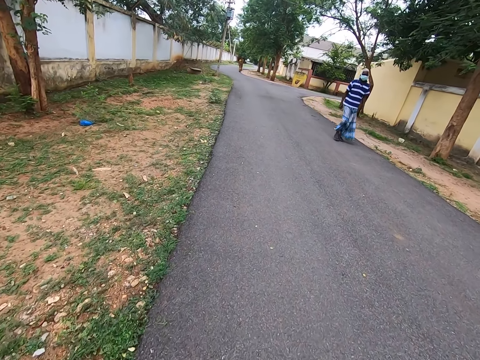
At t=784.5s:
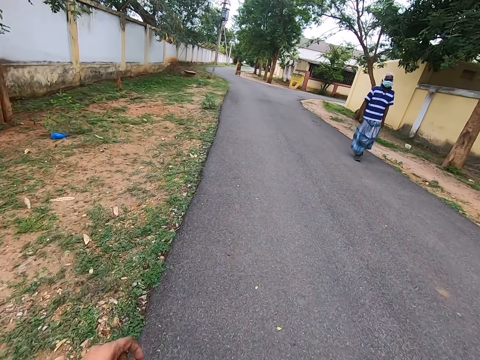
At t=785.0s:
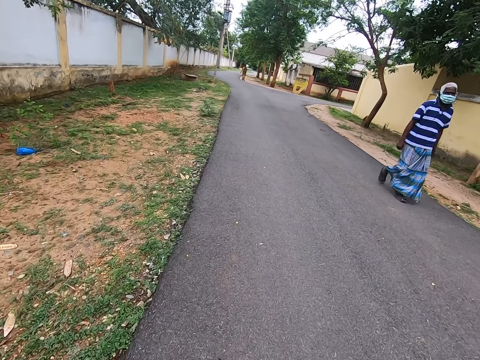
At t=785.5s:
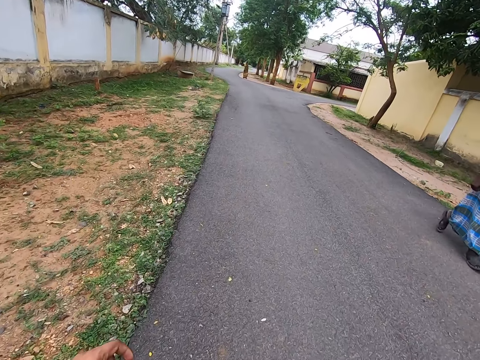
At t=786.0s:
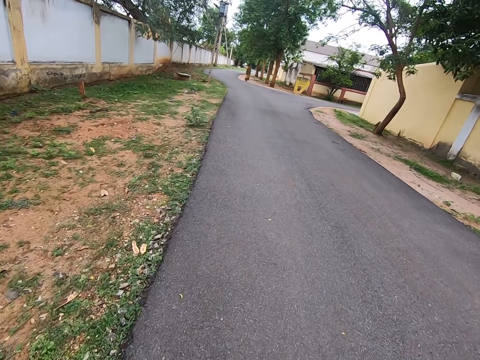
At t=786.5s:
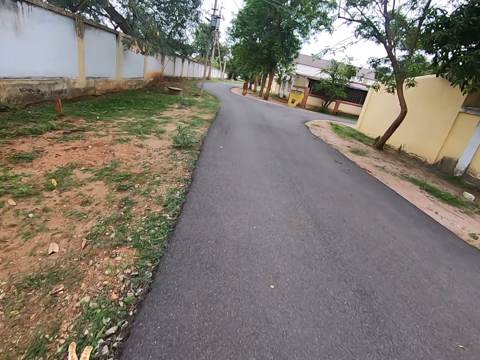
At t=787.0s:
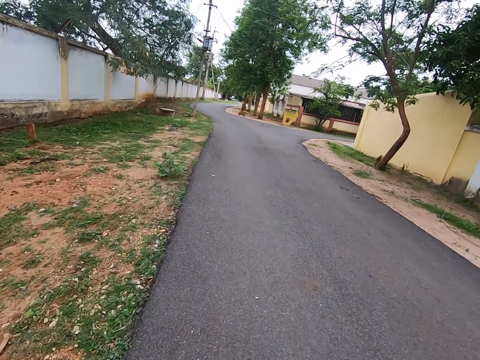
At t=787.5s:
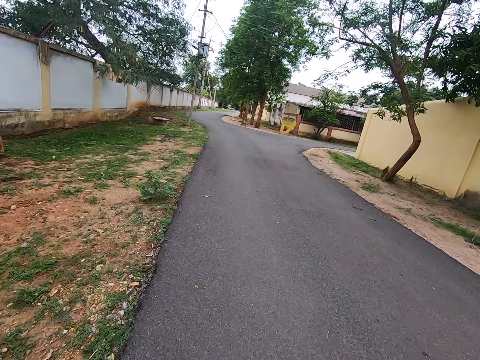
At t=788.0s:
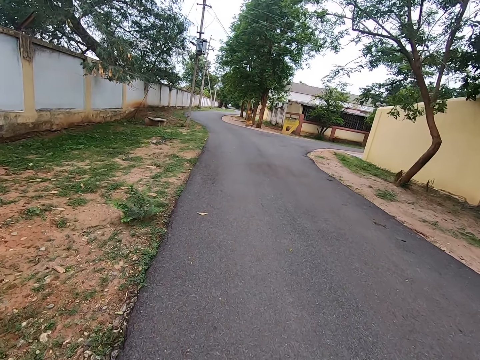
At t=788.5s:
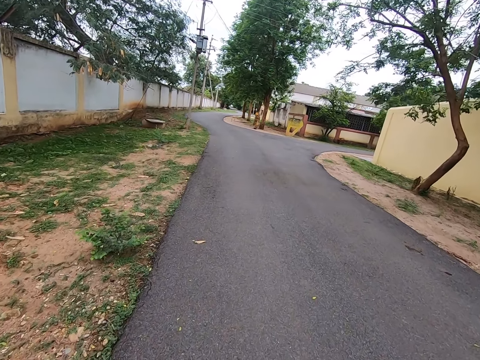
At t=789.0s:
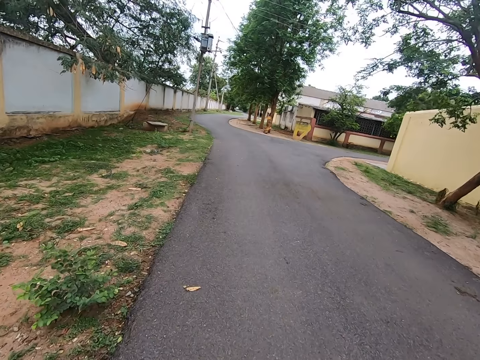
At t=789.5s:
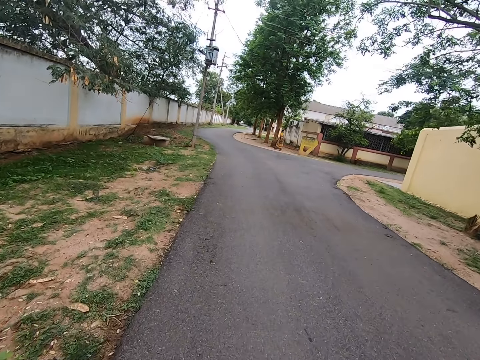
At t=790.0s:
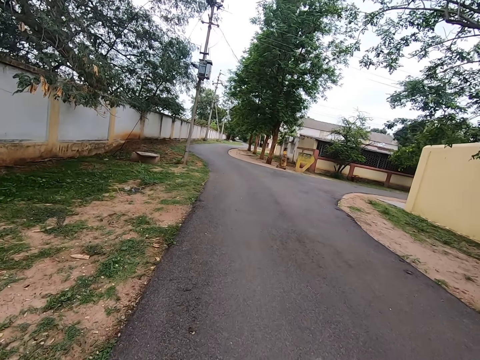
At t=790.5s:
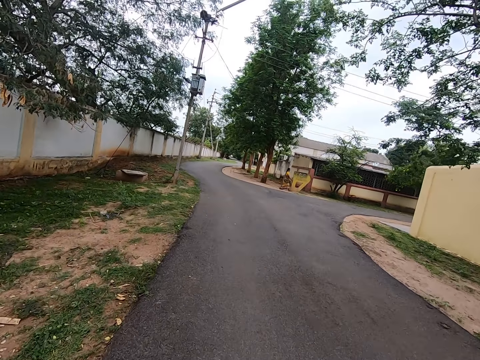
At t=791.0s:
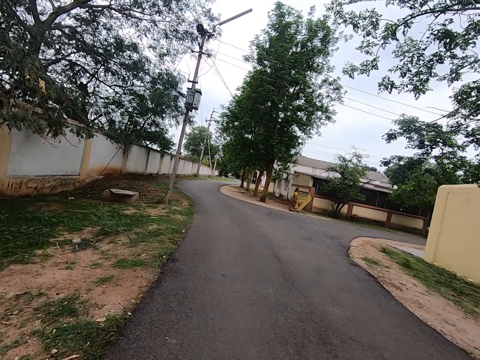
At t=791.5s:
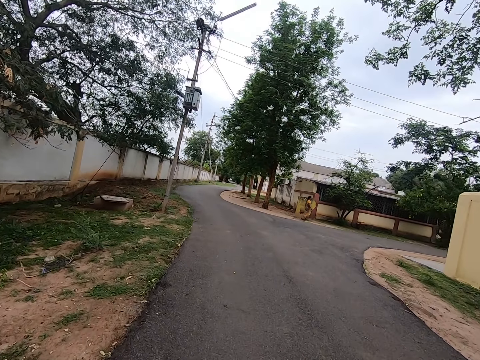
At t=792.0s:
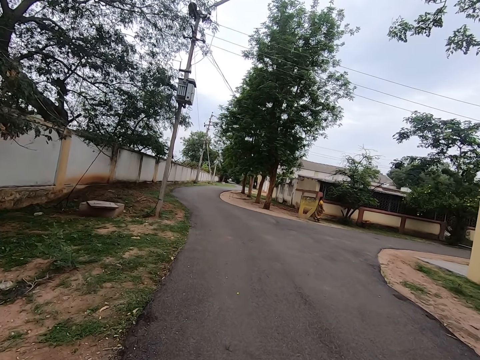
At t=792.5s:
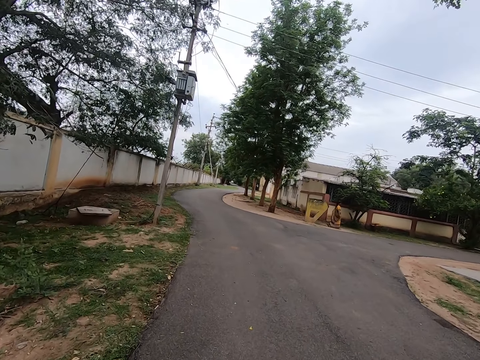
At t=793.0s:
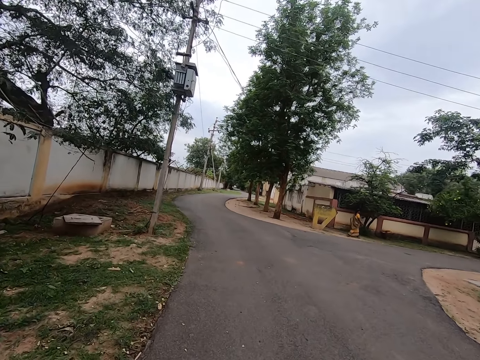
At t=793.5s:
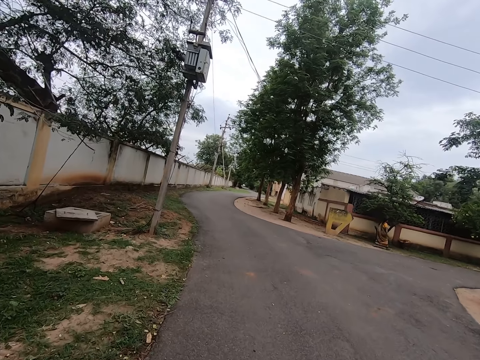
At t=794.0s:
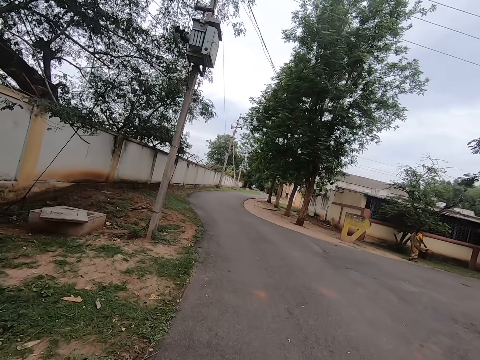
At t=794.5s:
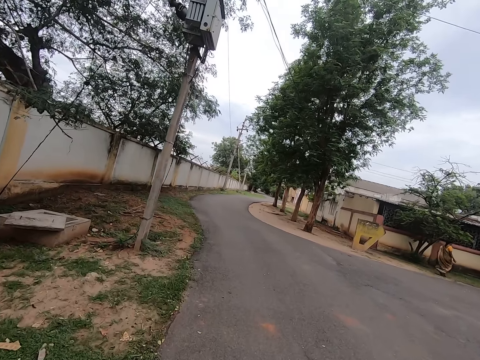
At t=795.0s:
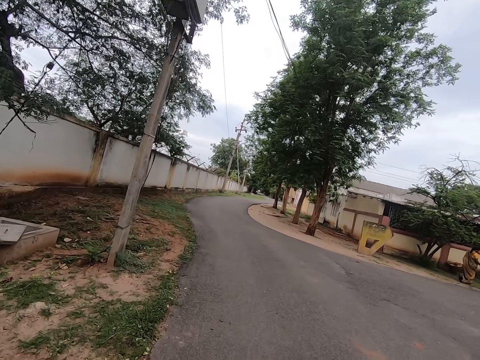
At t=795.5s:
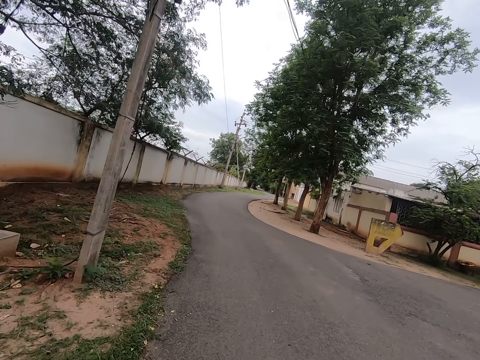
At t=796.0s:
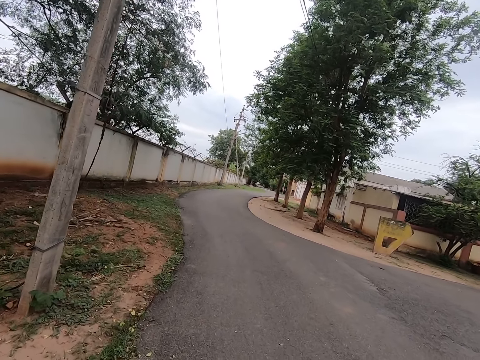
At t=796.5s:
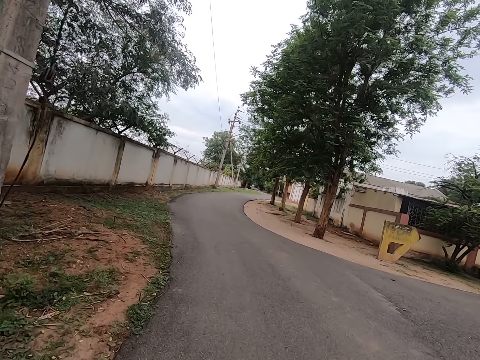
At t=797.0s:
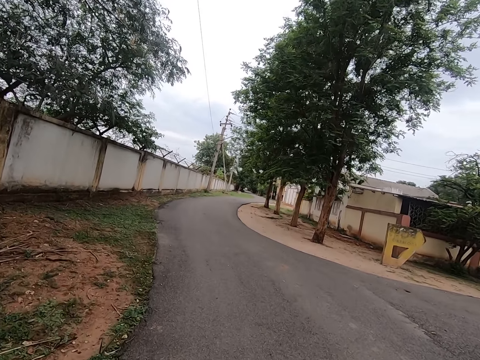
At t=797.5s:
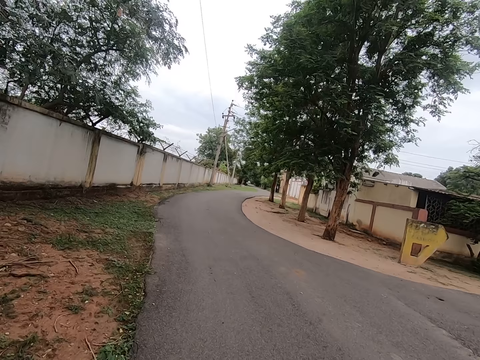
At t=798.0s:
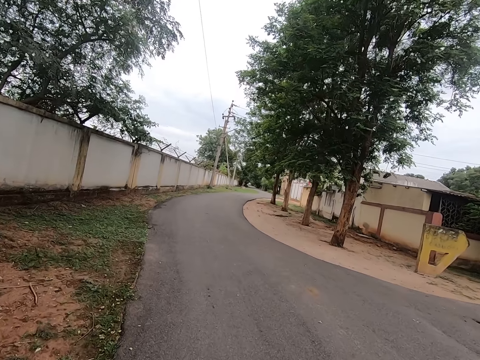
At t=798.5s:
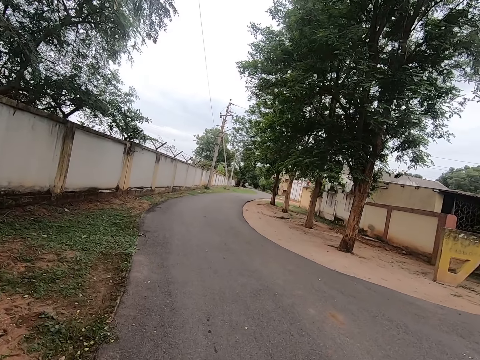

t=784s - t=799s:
The camera wearer walks in front. They look in front.

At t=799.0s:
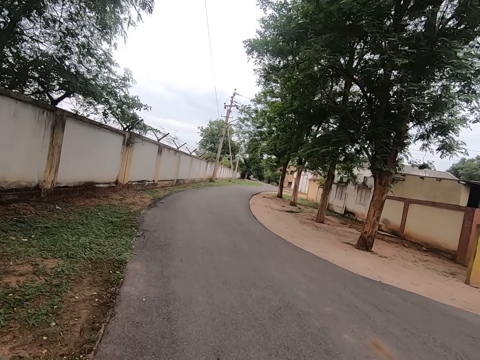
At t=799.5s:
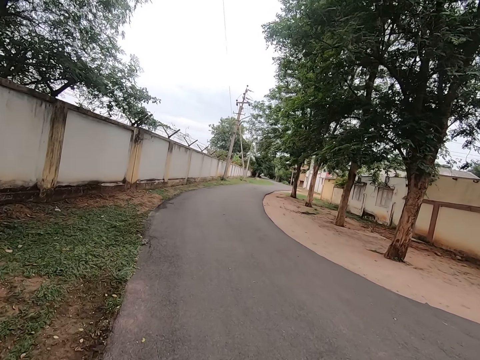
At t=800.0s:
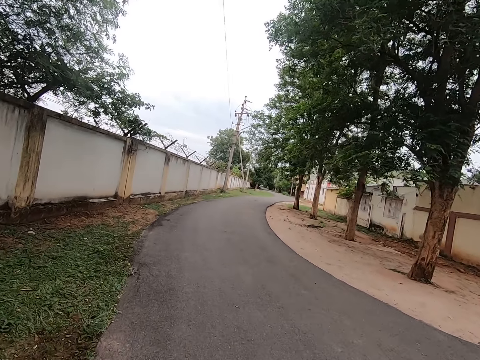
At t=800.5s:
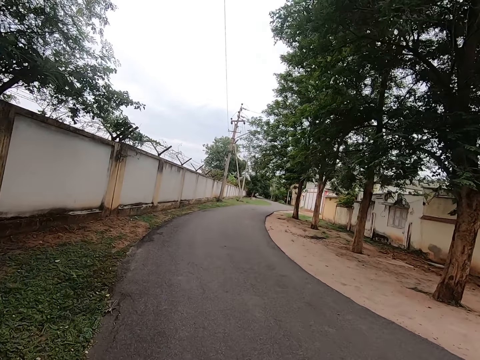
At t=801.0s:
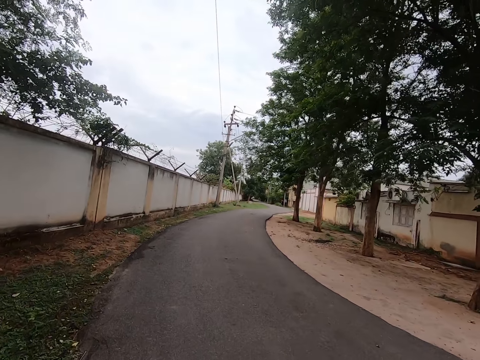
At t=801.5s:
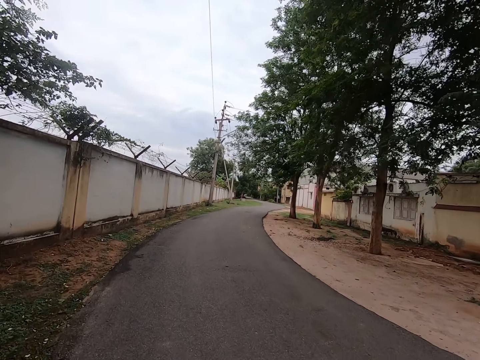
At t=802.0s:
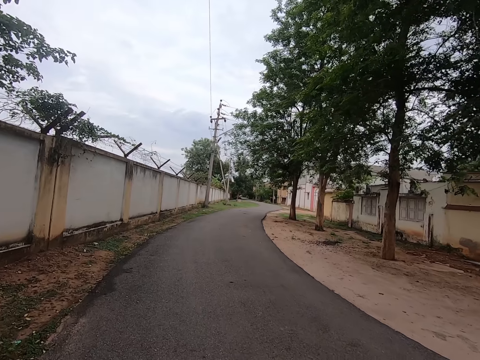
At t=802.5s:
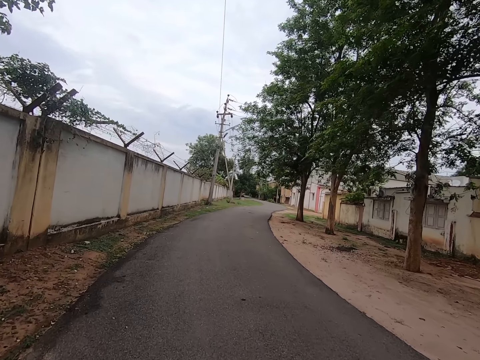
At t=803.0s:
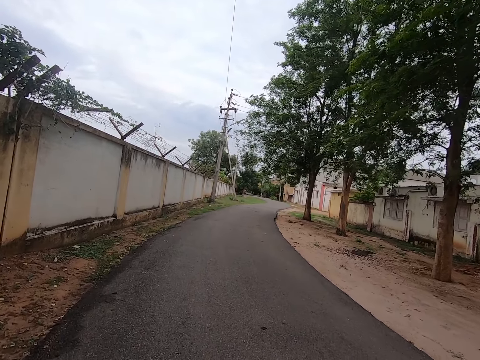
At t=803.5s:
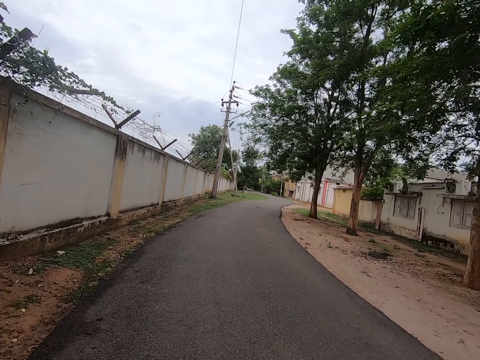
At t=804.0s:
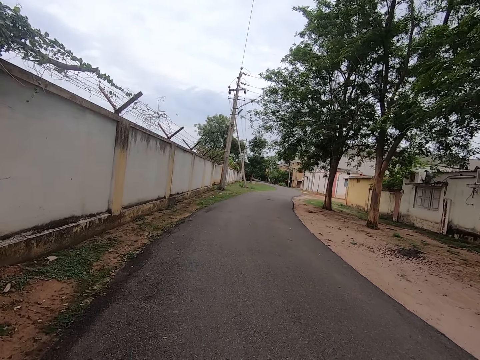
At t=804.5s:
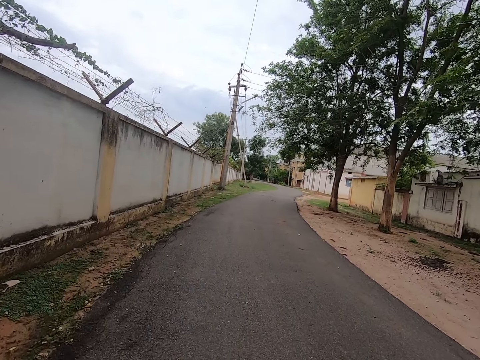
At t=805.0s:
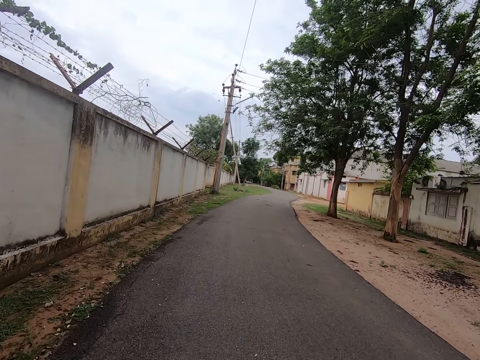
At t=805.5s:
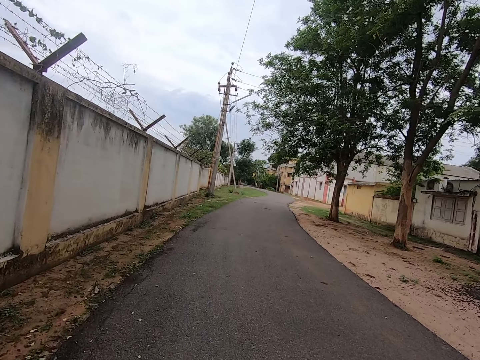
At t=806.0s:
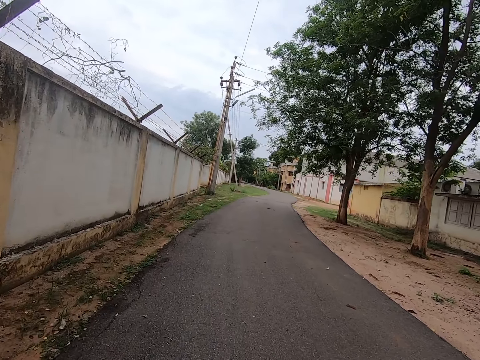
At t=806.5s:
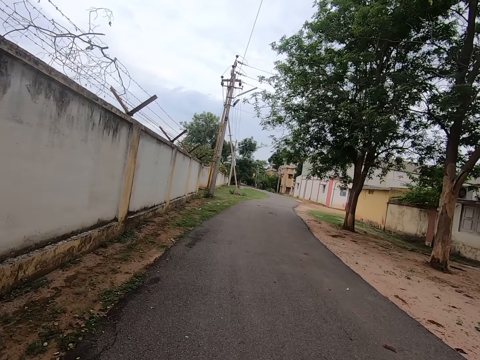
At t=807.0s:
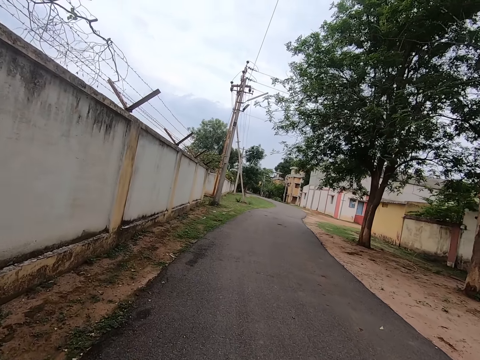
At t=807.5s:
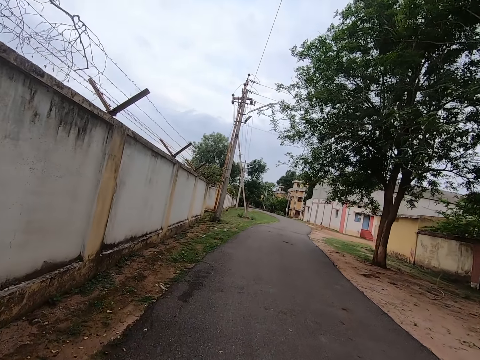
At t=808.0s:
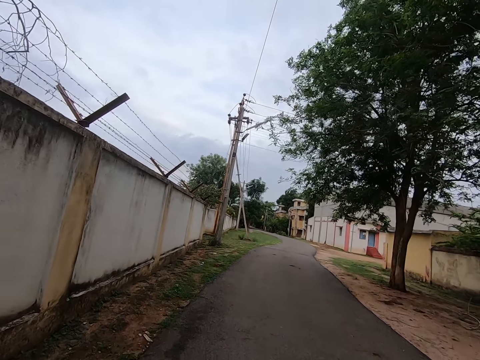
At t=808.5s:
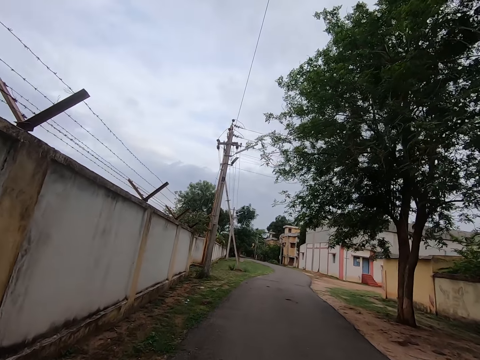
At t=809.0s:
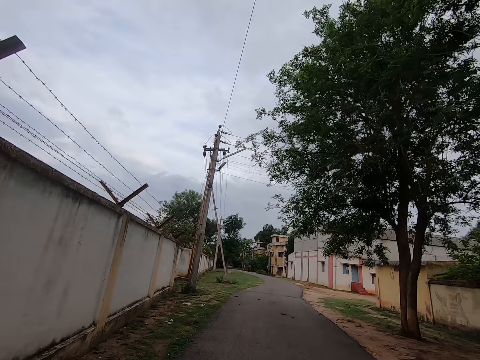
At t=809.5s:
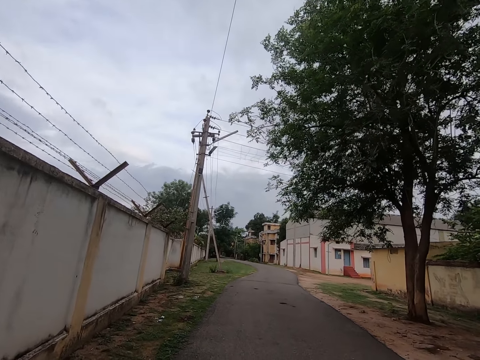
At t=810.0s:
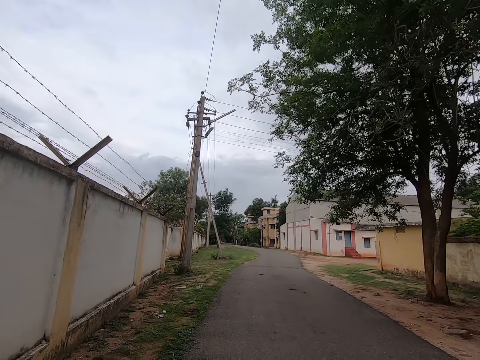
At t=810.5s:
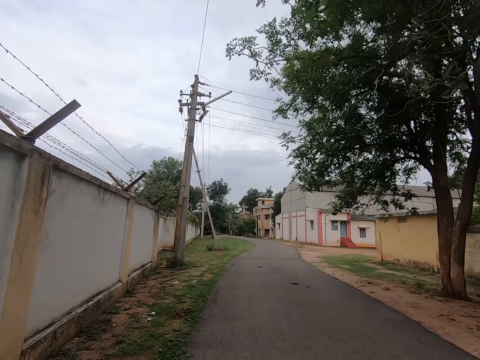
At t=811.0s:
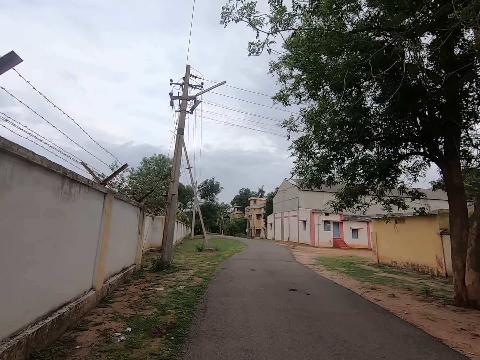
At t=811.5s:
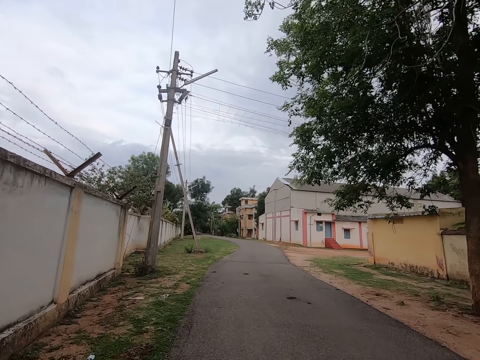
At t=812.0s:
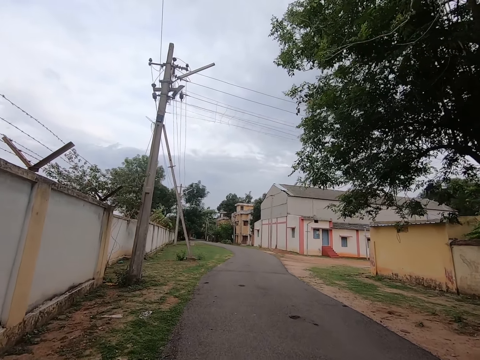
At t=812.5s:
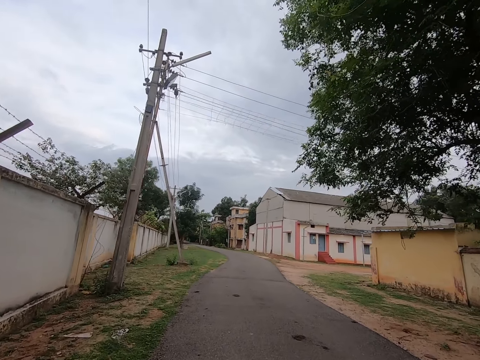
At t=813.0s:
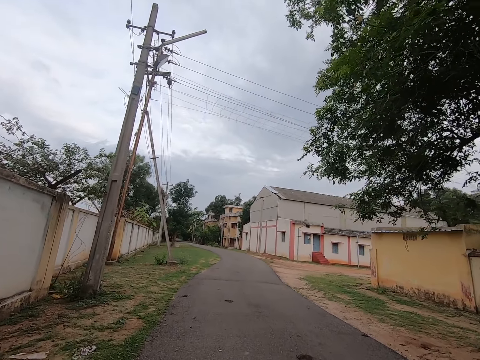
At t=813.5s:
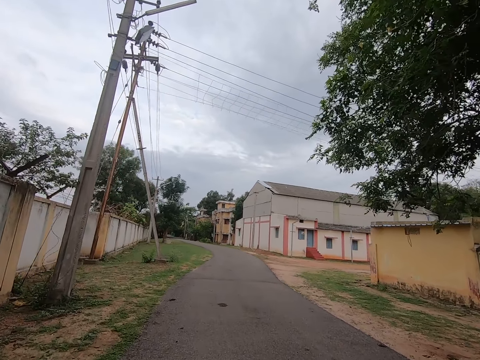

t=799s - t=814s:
The camera wearer walks in front. They look in front. They look up.
